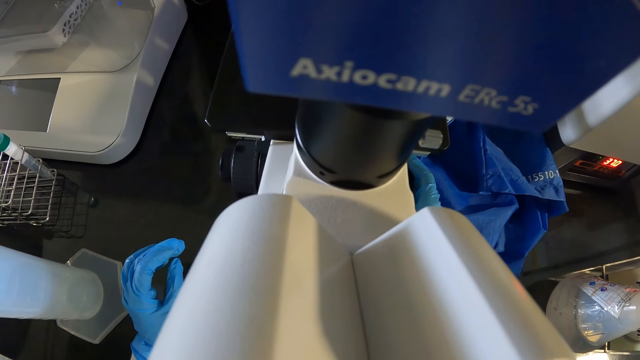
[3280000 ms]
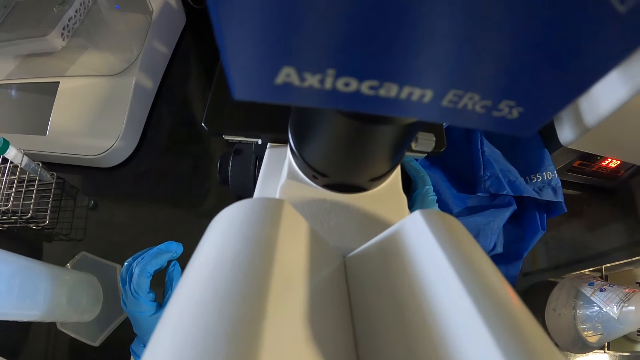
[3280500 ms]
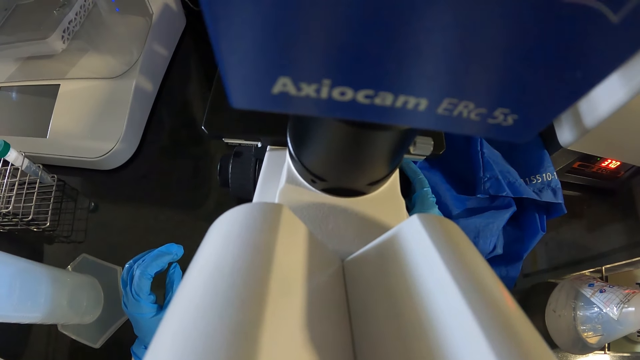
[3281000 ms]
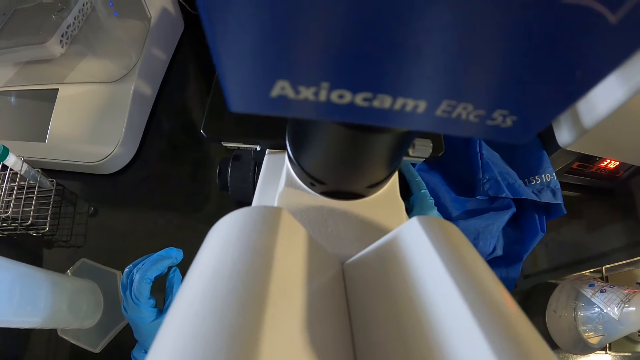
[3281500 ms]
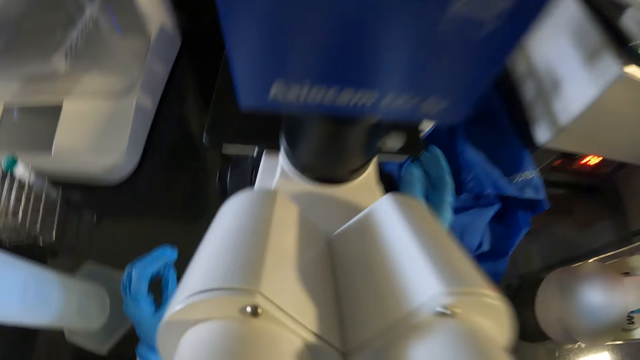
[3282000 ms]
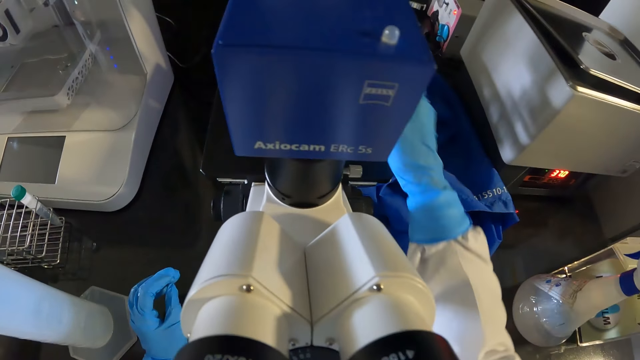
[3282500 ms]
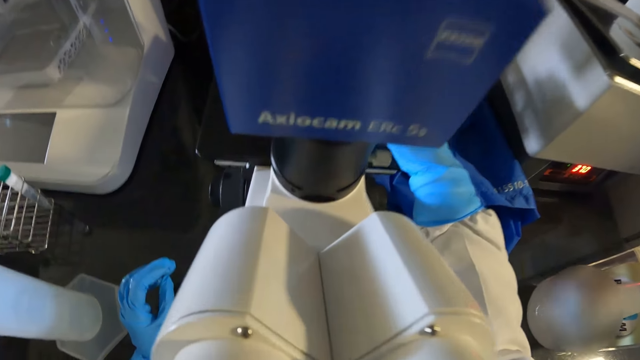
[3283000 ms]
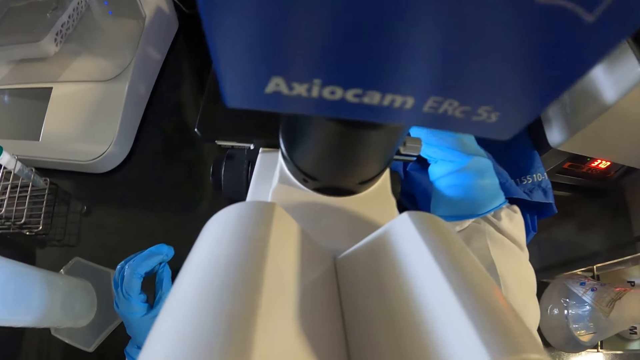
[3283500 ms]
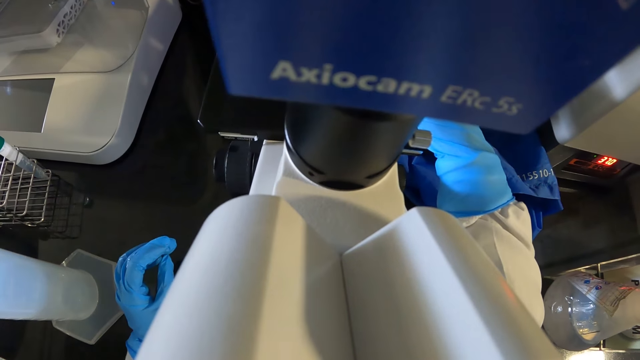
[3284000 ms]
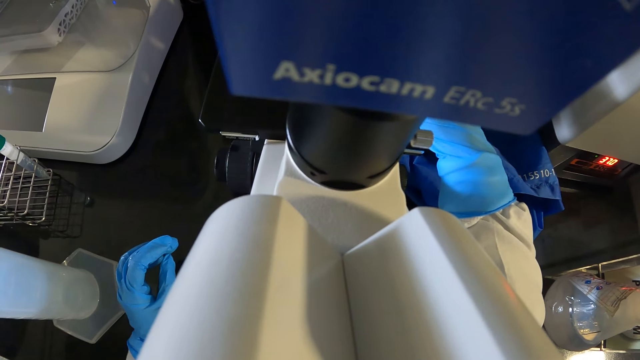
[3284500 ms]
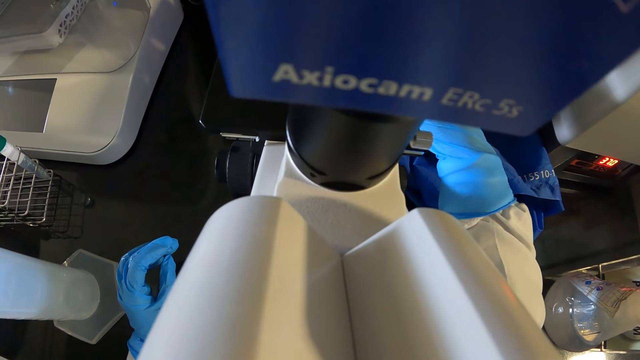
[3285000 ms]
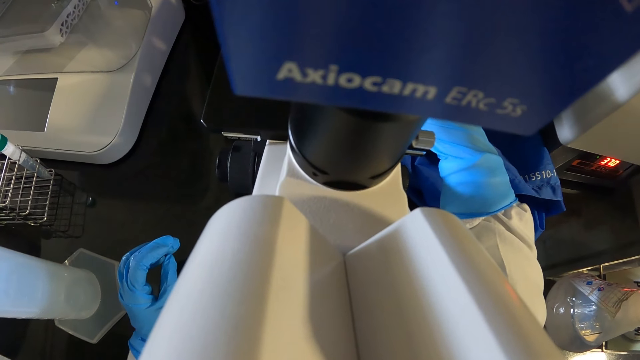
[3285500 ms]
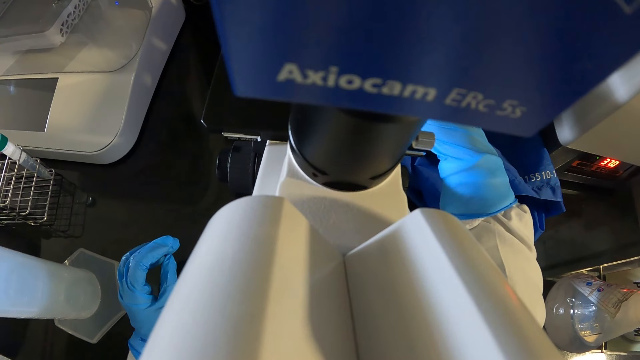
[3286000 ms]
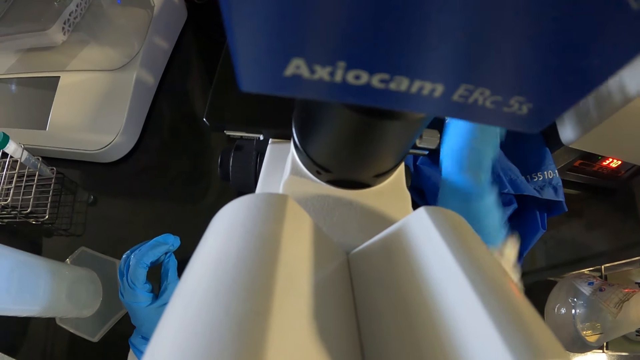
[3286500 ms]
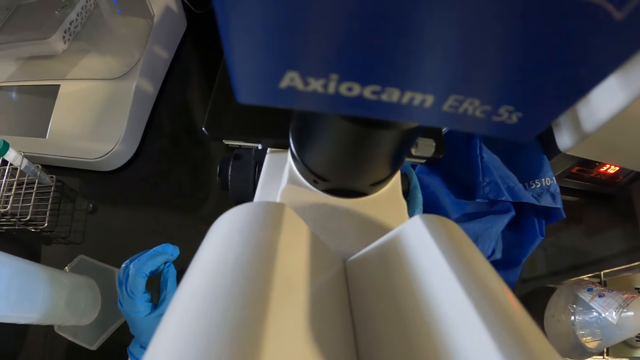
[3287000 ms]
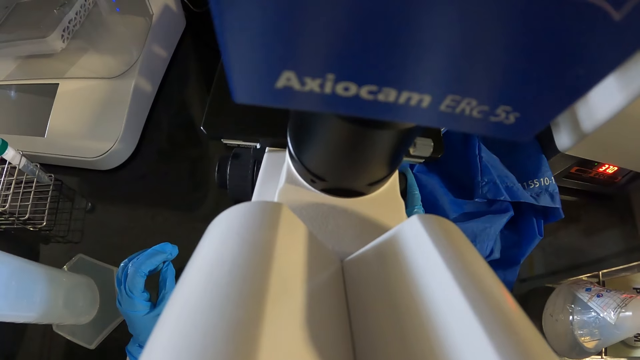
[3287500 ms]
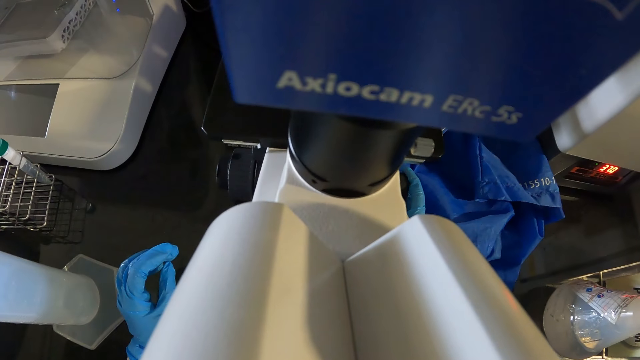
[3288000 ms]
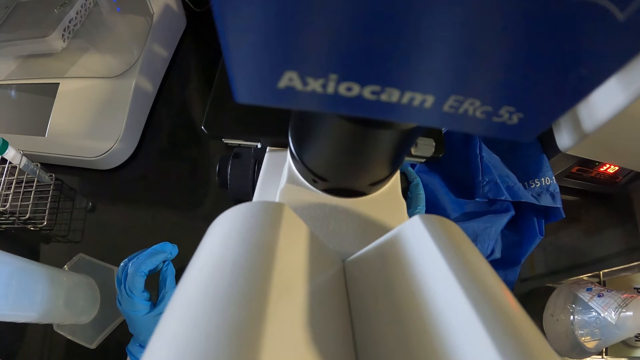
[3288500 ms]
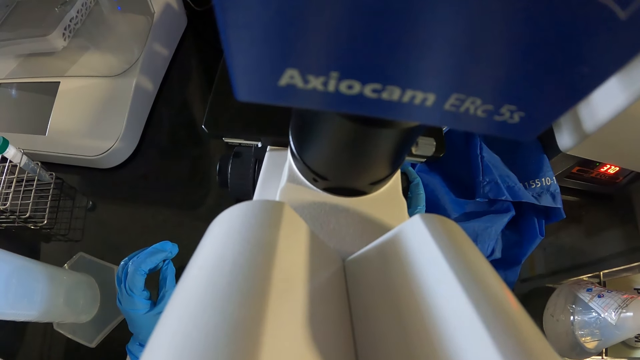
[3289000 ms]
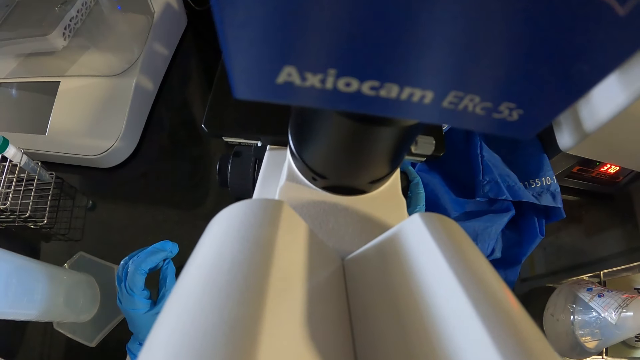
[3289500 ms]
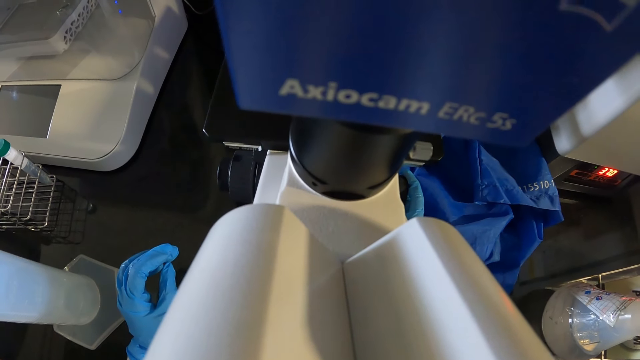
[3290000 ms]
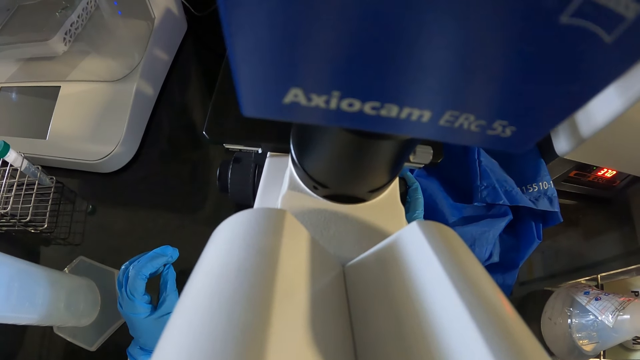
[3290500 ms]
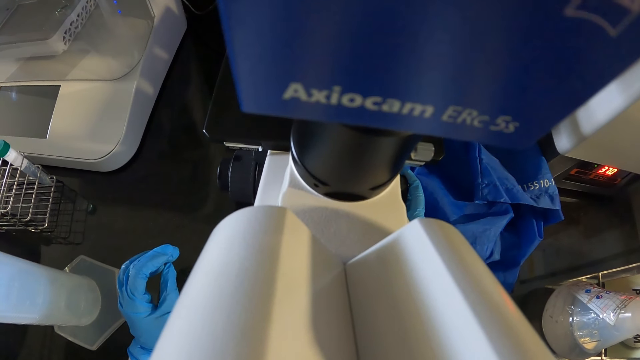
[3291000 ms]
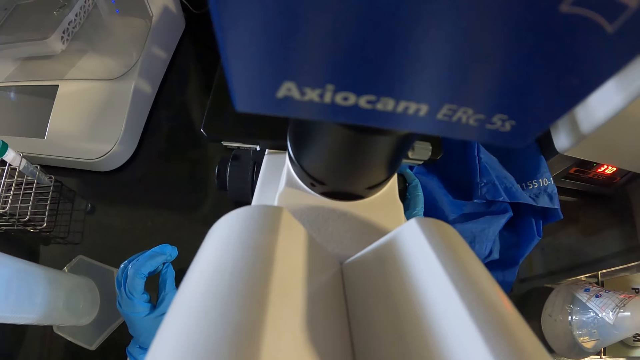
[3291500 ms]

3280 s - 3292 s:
The camera wearer lifts his head from the ocular lenses in the microscope on the table. He removes his right hand from the knob on the microscope. He touches a microscope slide on the microscope with his right hand. He places his eyes on the ocular lenses in the microscope on the table. He places his right hand on the knob on the microscope.

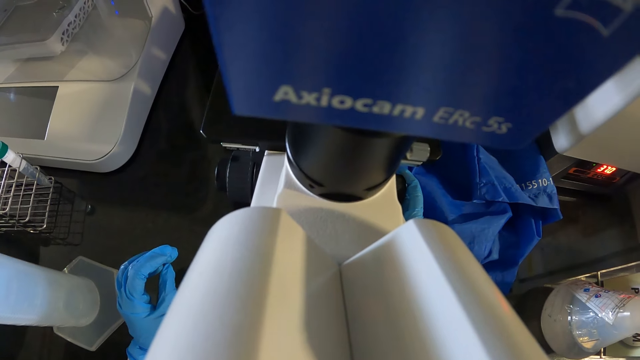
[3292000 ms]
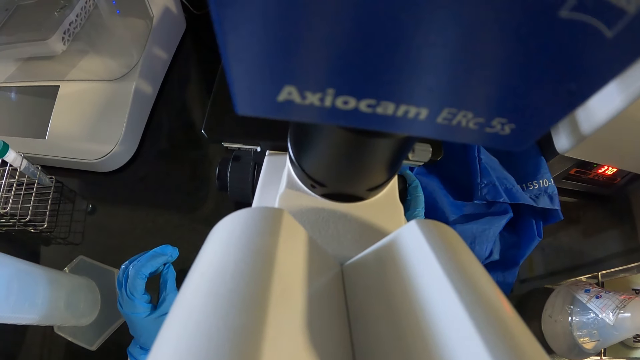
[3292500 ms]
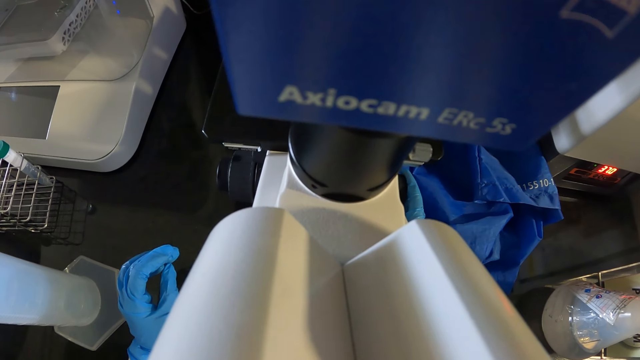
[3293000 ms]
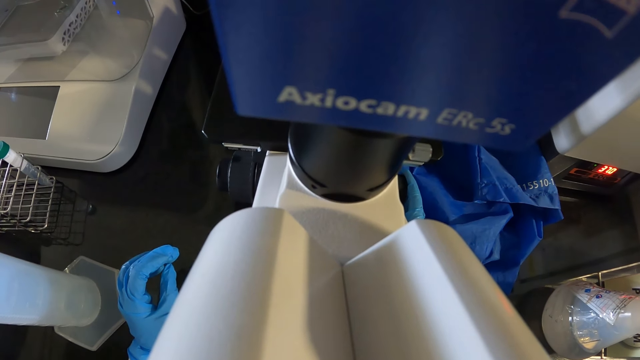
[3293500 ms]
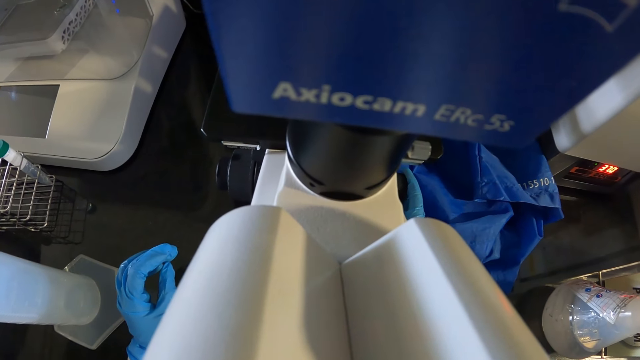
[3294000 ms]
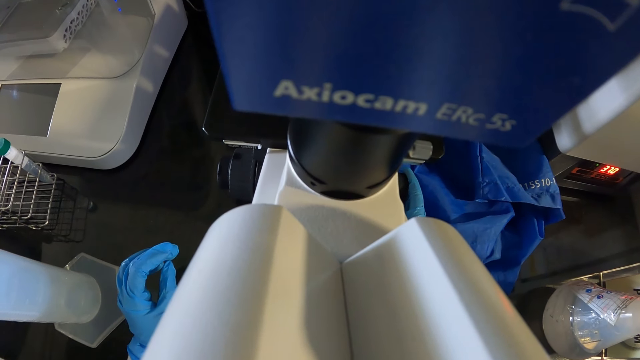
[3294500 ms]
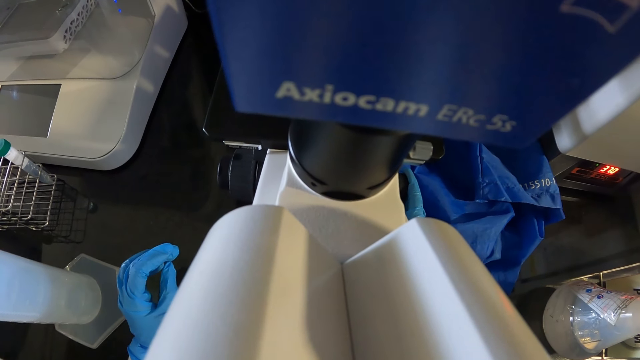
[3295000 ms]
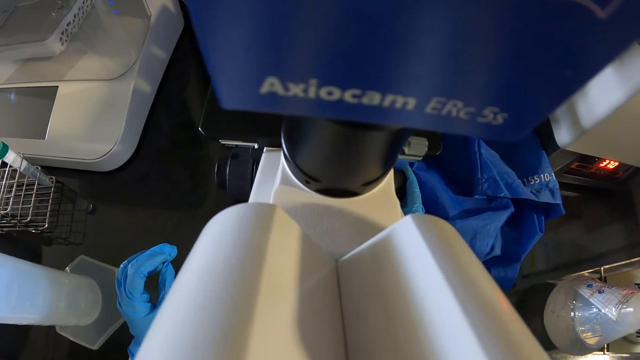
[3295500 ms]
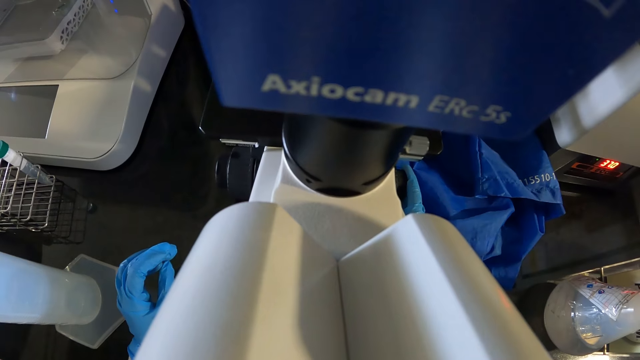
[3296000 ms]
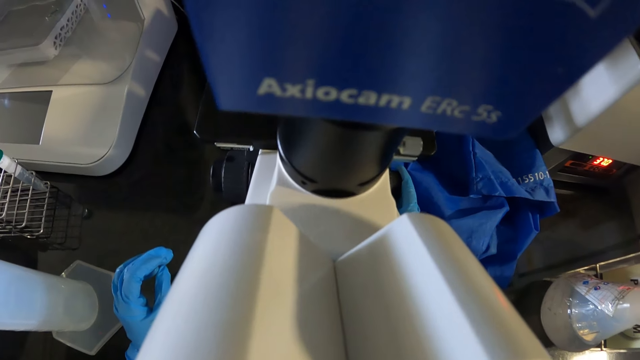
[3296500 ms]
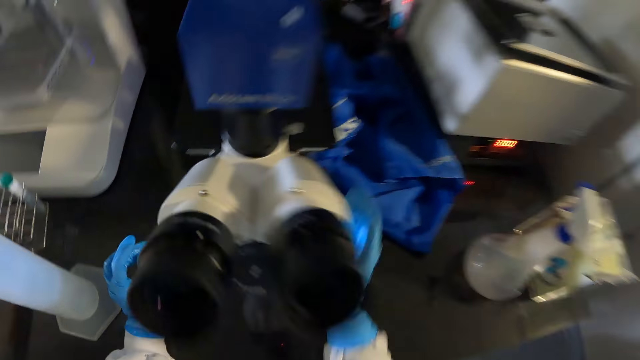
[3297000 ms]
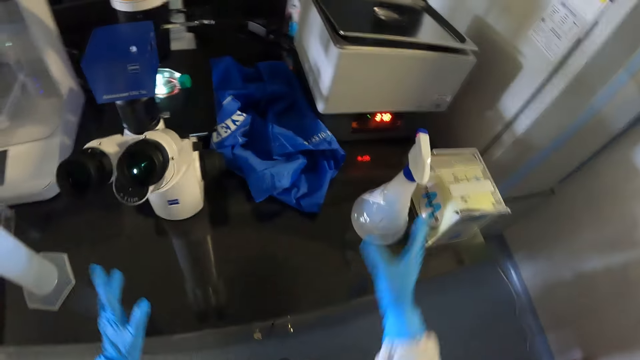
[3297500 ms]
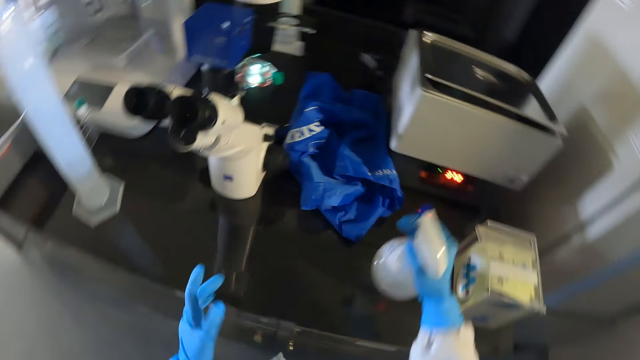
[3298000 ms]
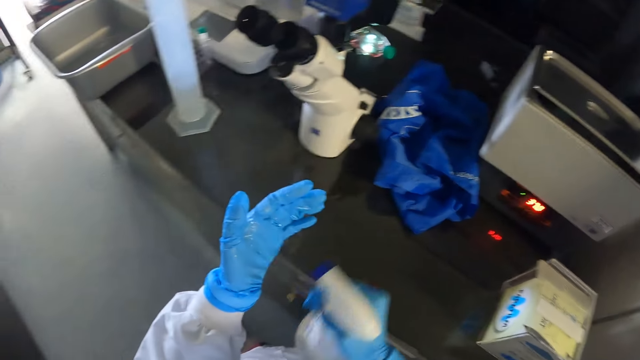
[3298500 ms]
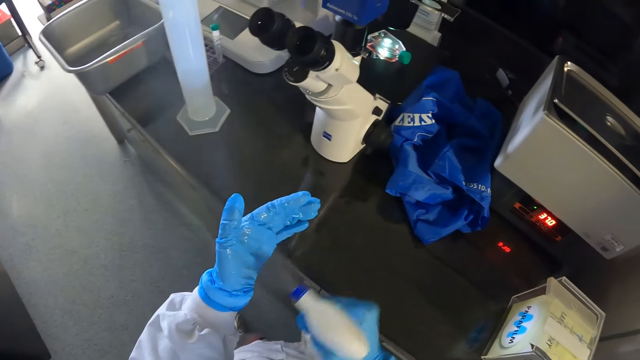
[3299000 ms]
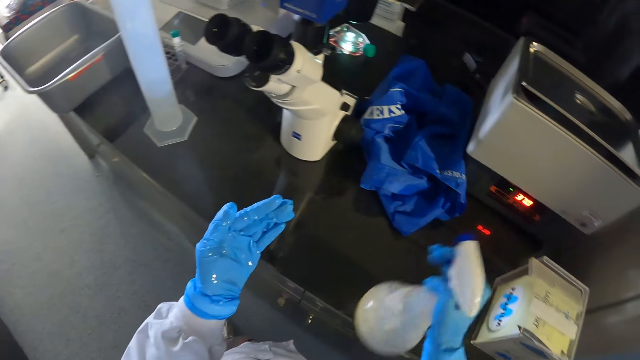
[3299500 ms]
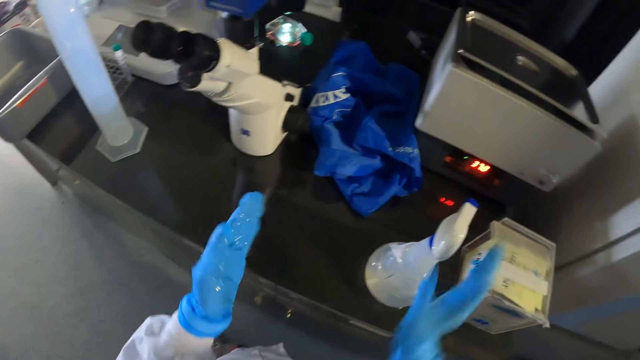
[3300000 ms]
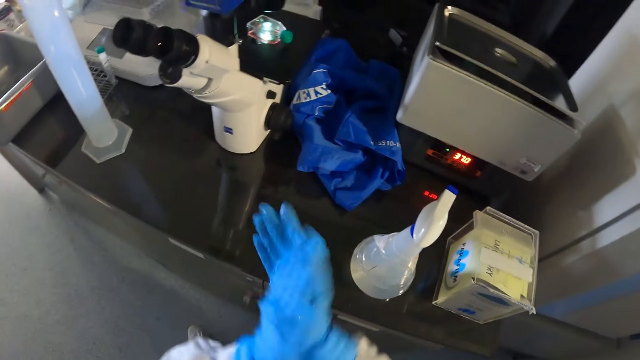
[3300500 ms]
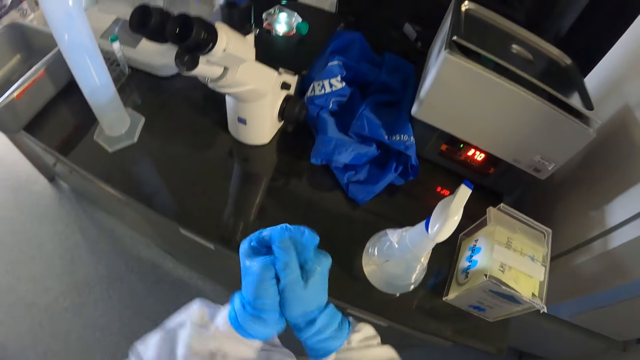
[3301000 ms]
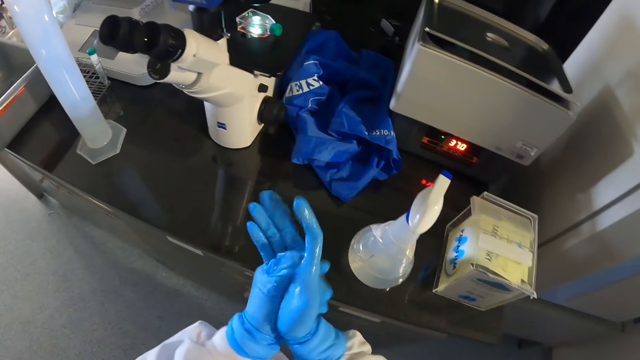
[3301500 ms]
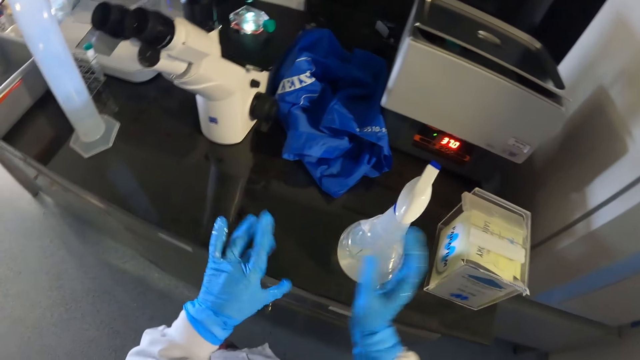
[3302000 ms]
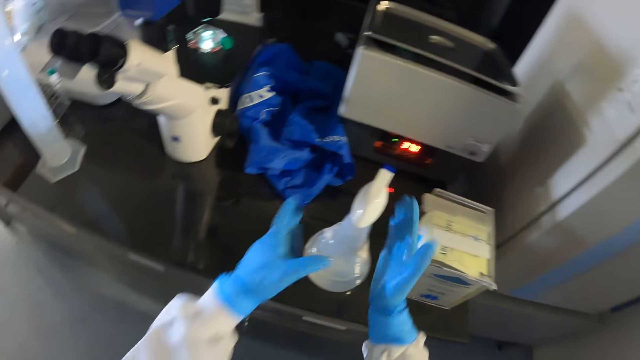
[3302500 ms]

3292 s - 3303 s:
The camera wearer lifts his eyes from the ocular lenses in the microscope on the table. He removes his right hand from the knob on the microscope. He picks up a spray bottle from the table with his right hand. He sprays his left hand with the spray bottle in his right hand. He places the spray bottle on the table with his right hand. He rubs both hands with a pair of blue gloves on.
